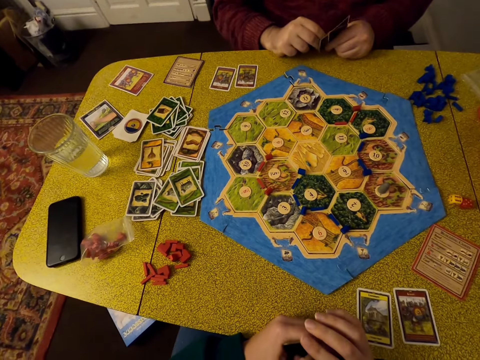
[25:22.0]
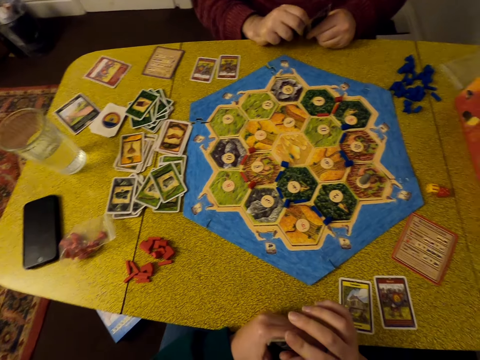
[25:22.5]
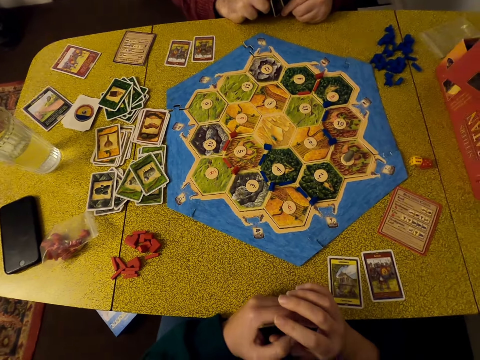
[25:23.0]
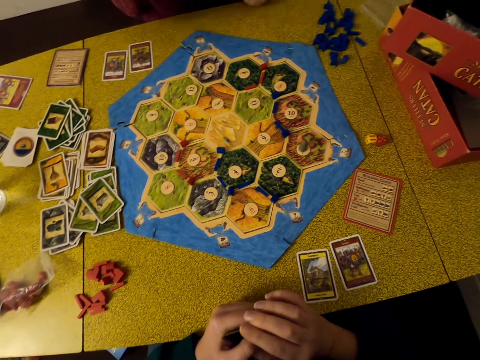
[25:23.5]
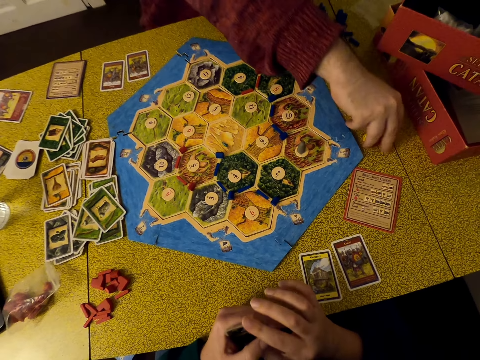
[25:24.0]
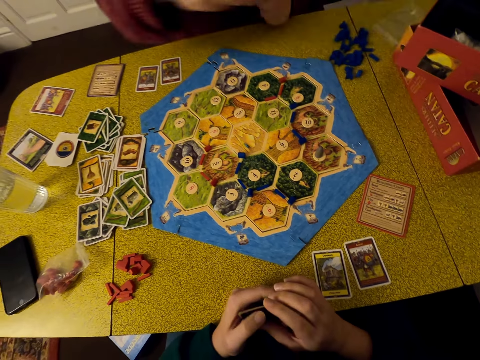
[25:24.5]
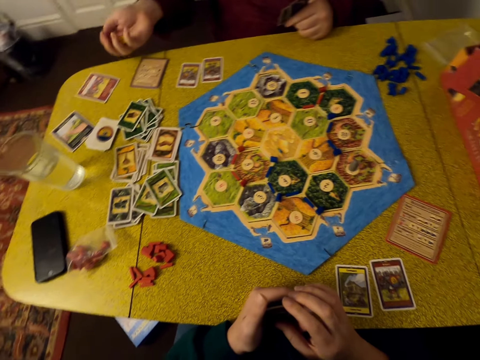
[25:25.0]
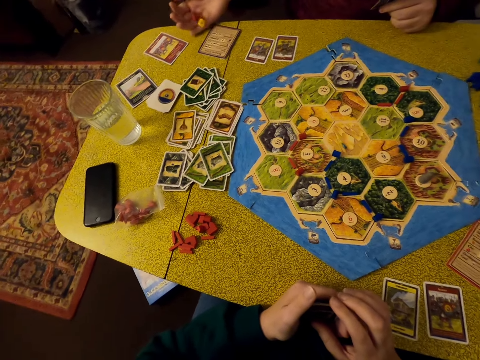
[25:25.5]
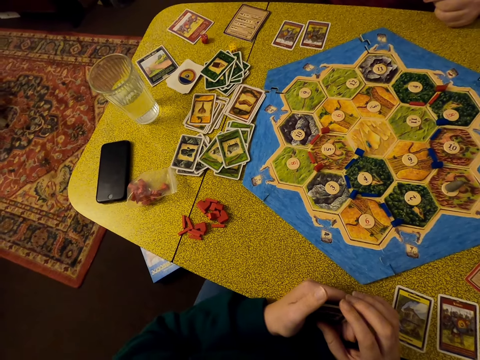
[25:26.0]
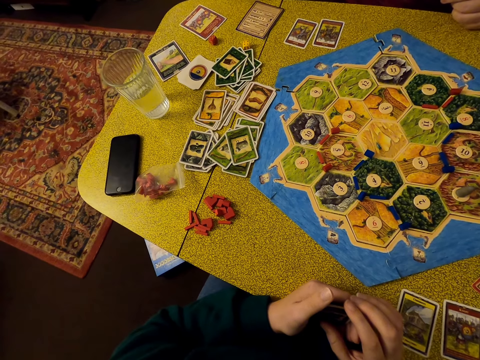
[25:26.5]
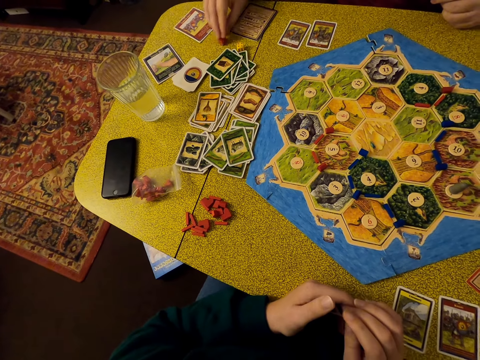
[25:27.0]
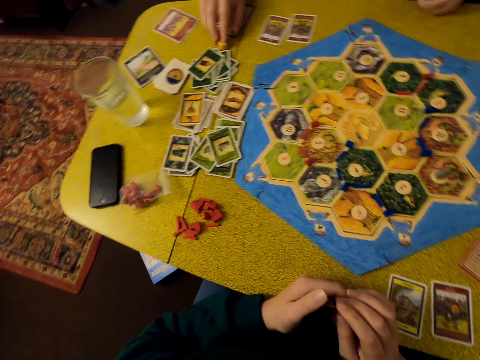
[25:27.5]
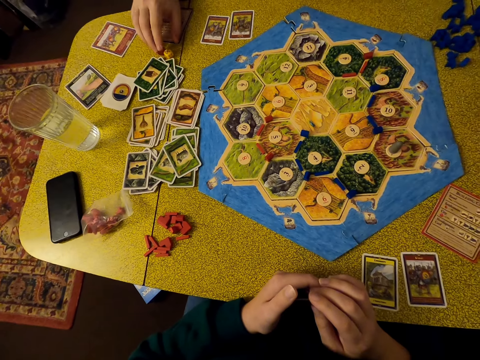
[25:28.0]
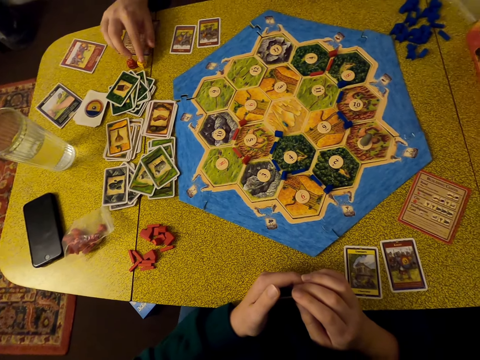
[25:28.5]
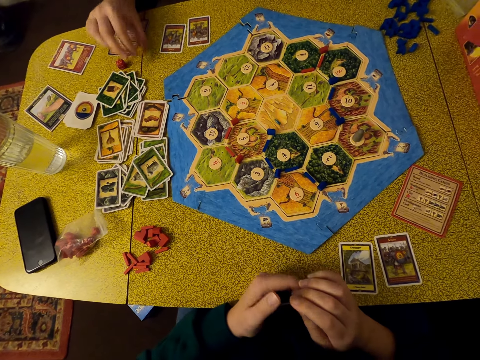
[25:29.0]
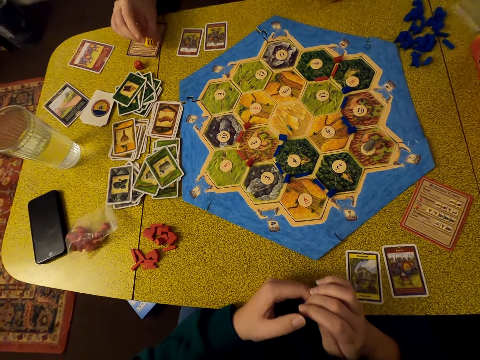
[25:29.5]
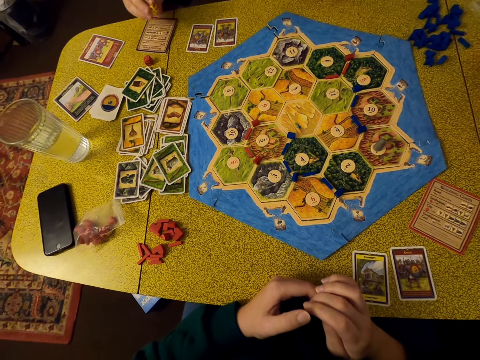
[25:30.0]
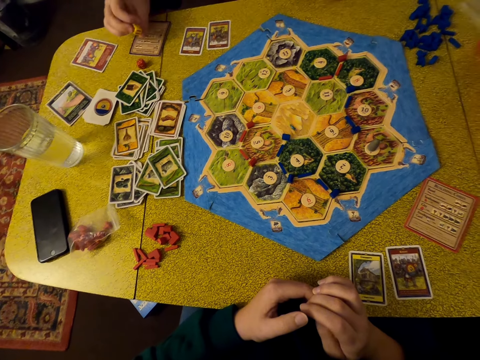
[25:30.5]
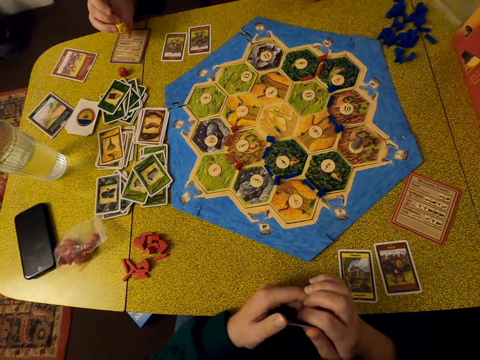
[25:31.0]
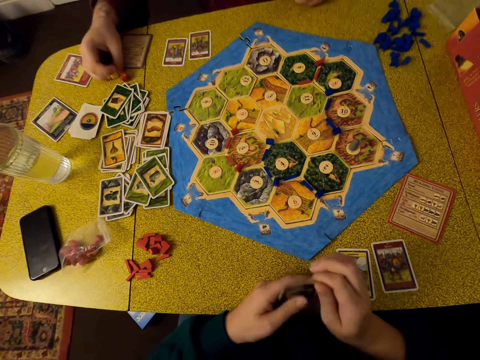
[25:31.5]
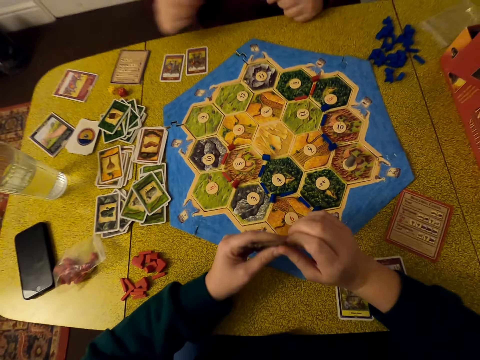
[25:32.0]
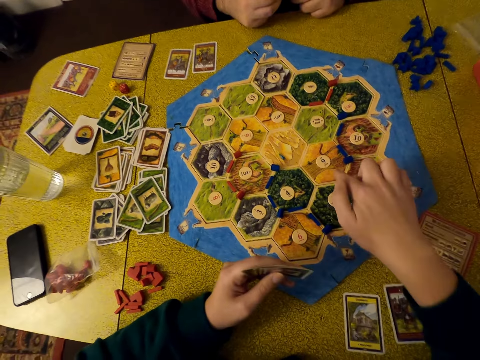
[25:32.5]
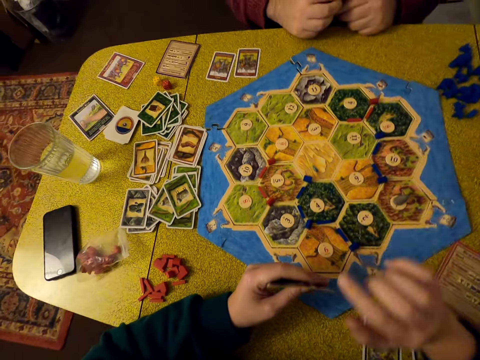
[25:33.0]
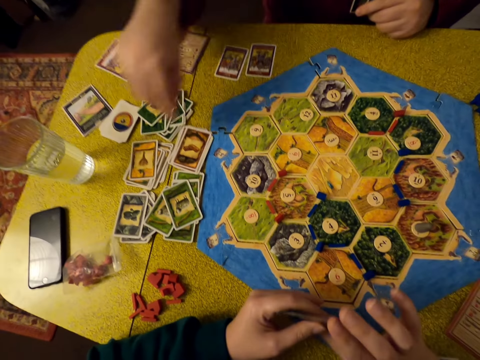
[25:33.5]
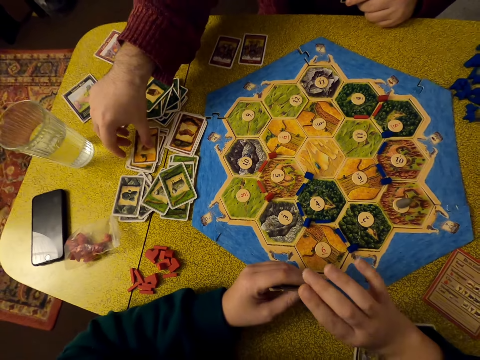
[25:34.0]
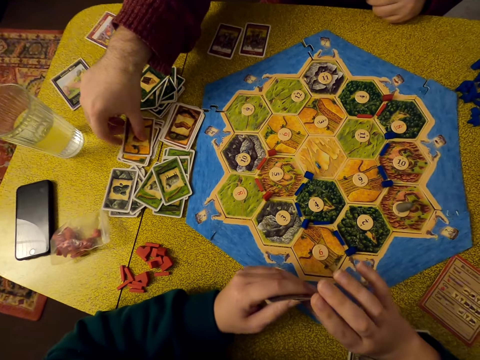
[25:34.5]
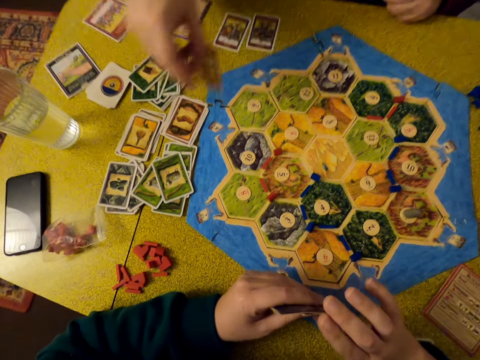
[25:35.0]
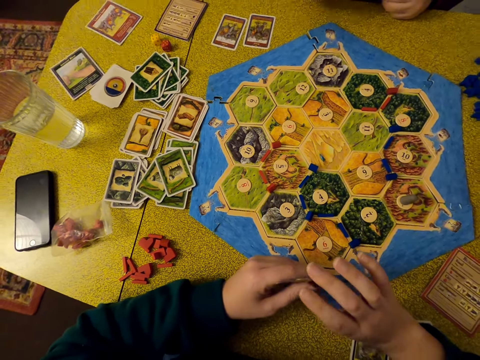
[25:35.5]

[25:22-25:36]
A man picks up dice on the table. The man shakes the dice and juggles the dice. The man puts the dice on the table. The man moves the dice on the table and touches the dice. The man picks up the dice on the table. The man puts the dice on the table. The camera wearer moves their hands. They point on the board. The man holds cards. The camera wearer looks around. The man picks up a card on the table.

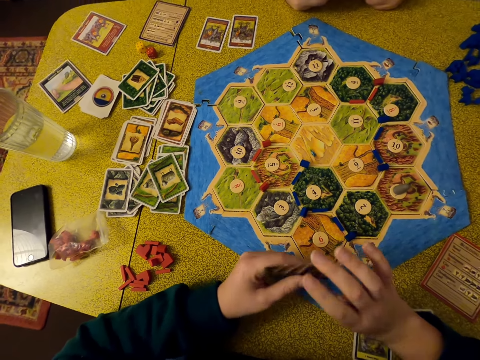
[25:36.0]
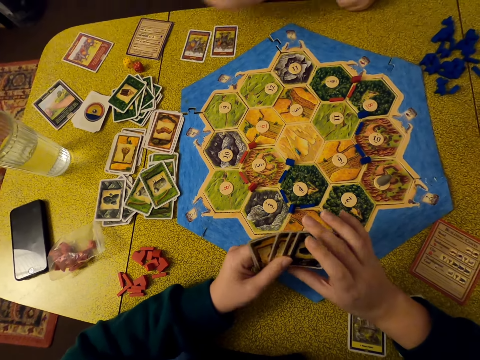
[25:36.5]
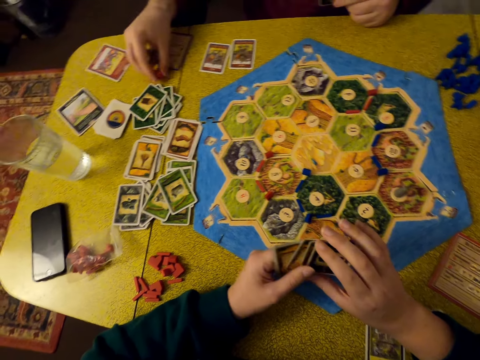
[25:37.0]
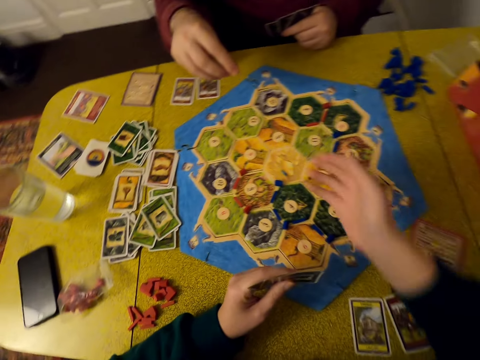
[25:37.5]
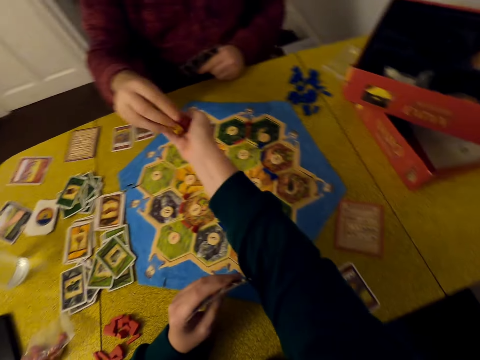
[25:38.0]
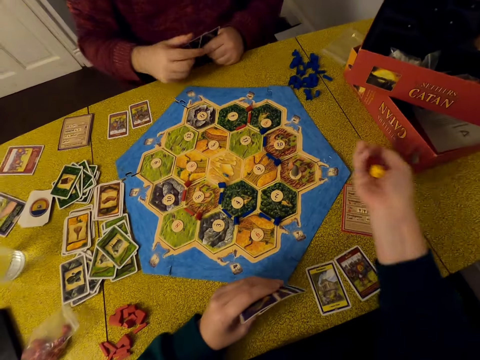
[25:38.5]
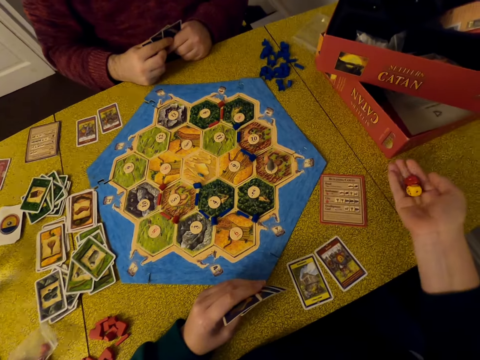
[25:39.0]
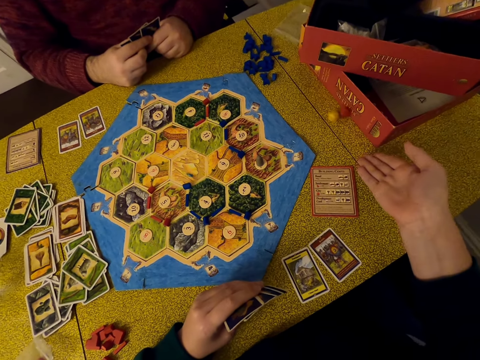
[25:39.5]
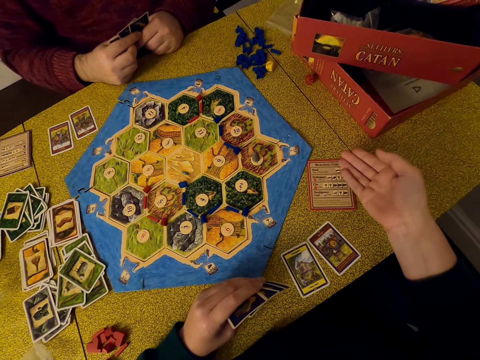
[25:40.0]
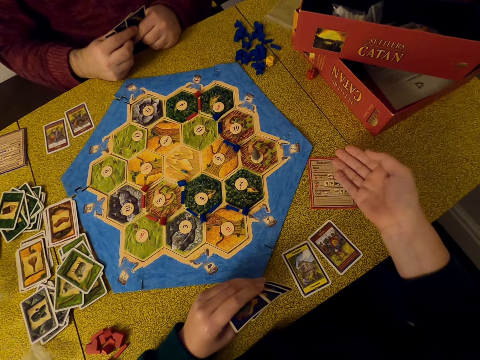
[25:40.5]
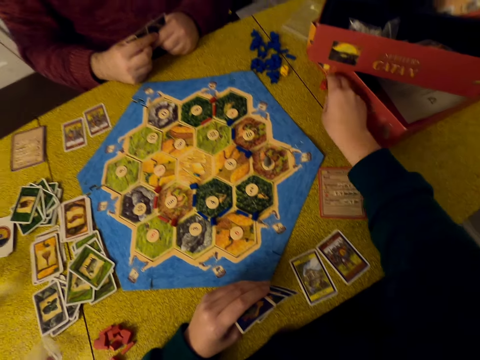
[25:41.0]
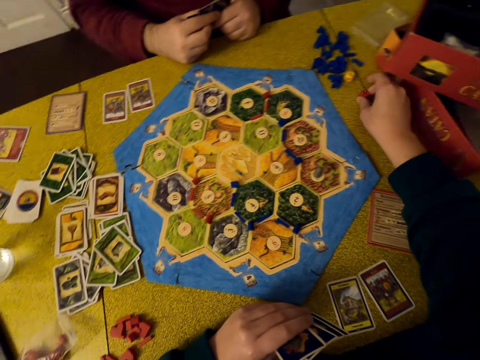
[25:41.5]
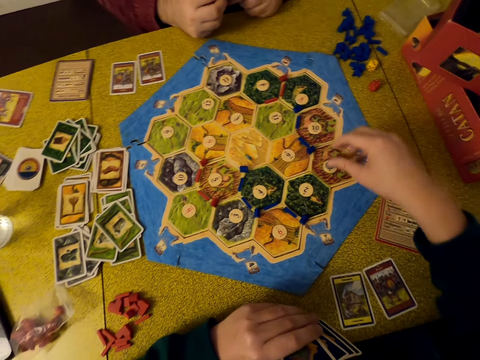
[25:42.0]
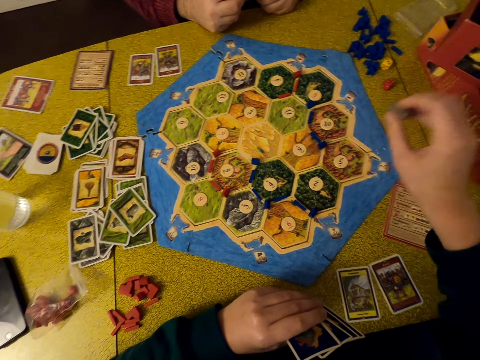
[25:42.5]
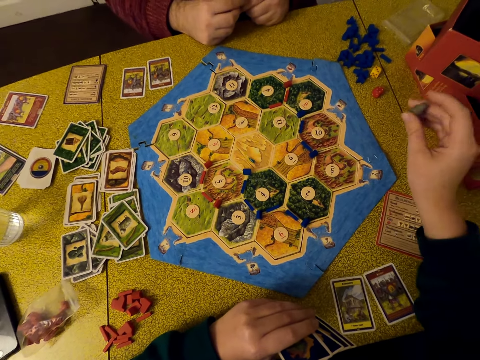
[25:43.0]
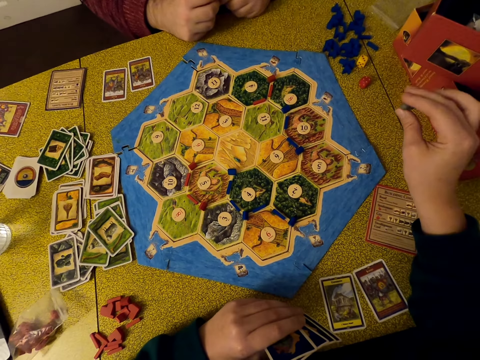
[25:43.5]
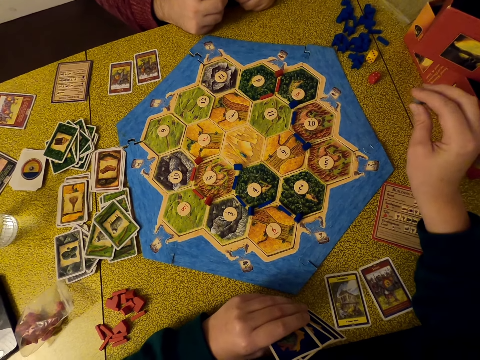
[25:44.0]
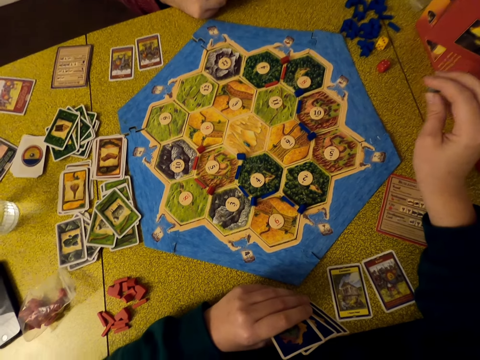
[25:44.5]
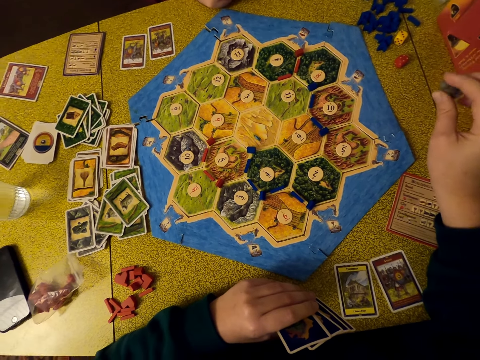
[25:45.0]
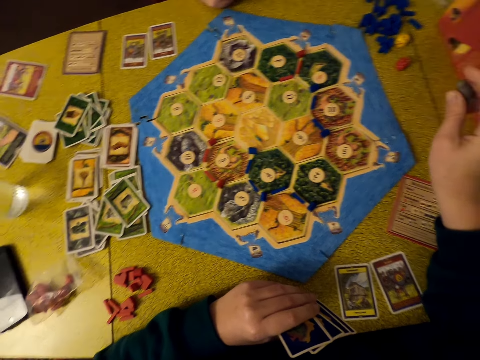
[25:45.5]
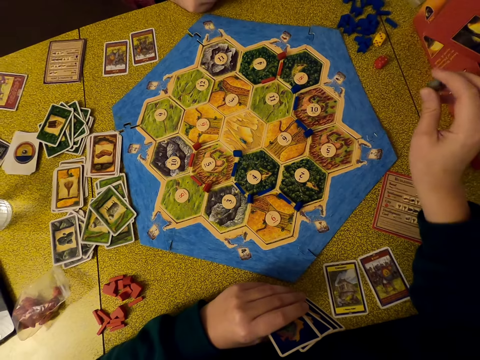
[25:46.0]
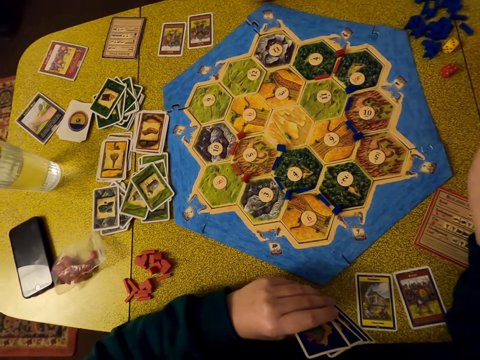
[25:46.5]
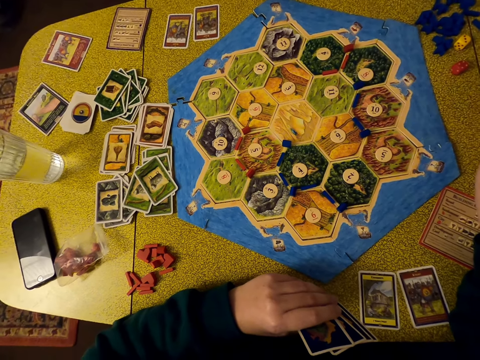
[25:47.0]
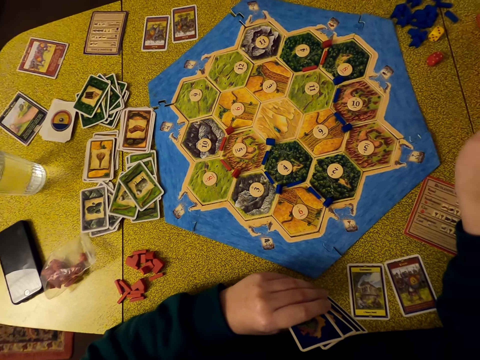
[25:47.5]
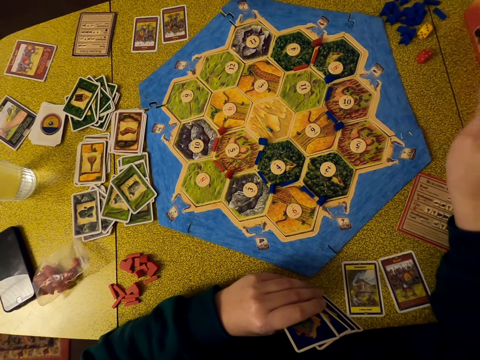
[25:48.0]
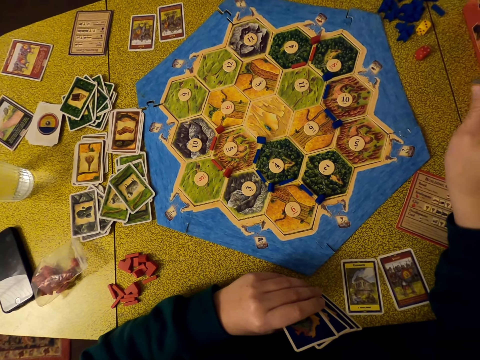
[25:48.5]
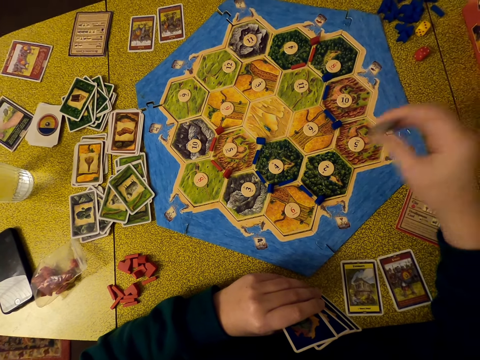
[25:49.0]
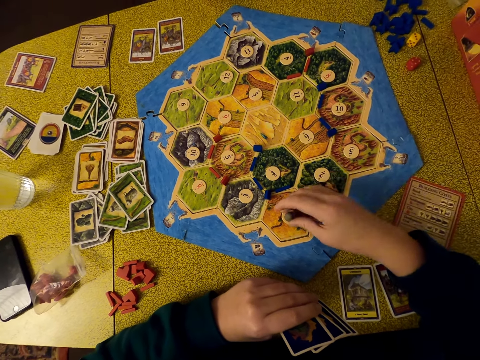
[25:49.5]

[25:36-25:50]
A man holds cards. The camera wearer moves the cards. The man picks dice on the table. The camera wearer picks the dice from the man. The man gives the dice to the camera wearer. The camera wearer shakes the dice. The man holds the cards. The camera wearer juggles the dice. They put the dice on the table. They touch a die, and move the dice on the table. They pick a number tag on the board. They move their fingers. They put something on the board.
